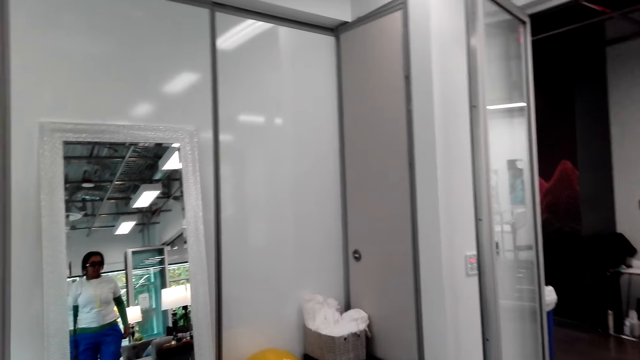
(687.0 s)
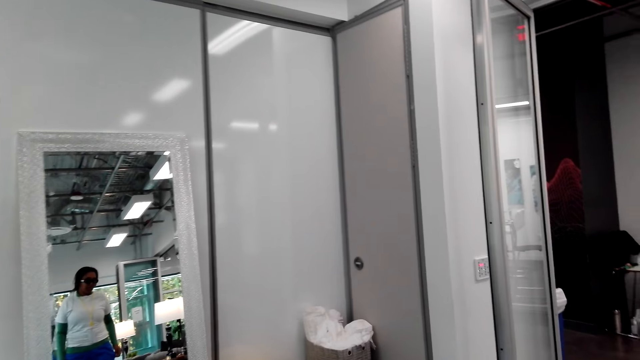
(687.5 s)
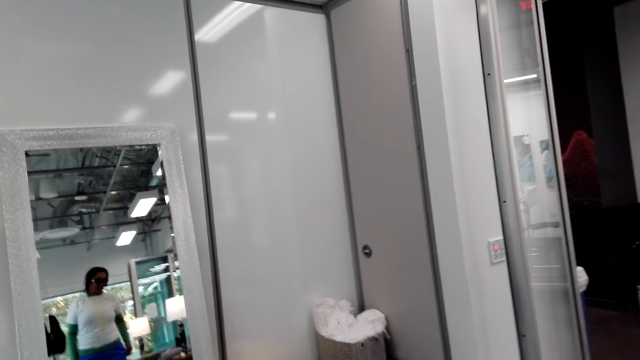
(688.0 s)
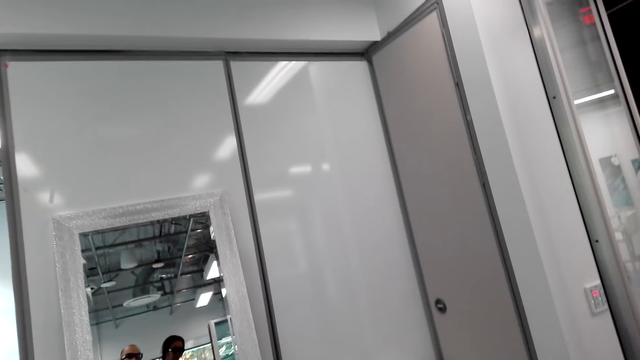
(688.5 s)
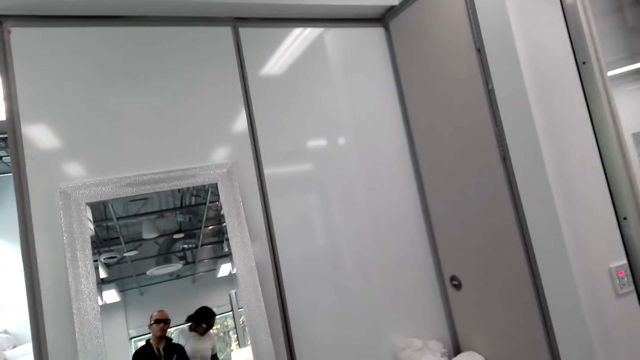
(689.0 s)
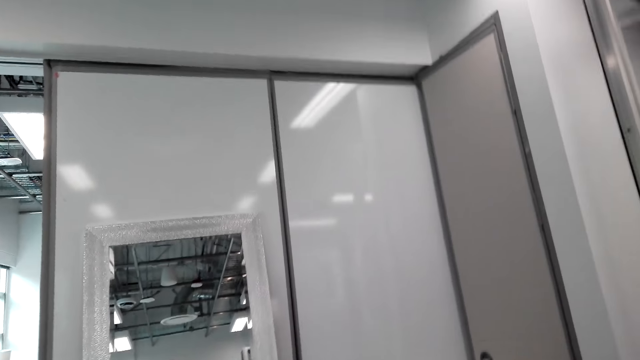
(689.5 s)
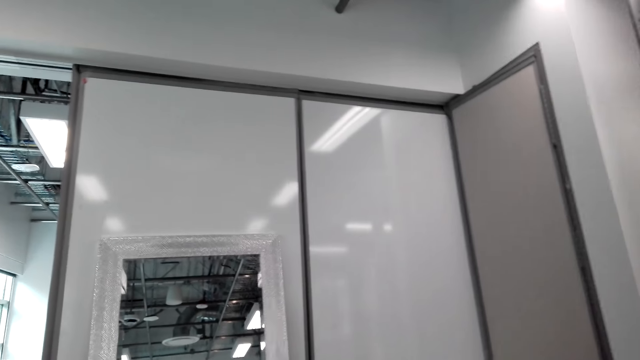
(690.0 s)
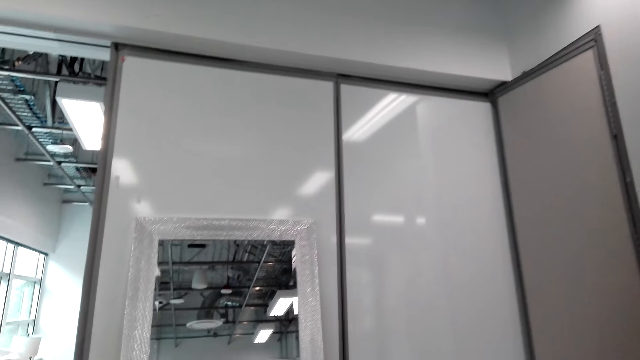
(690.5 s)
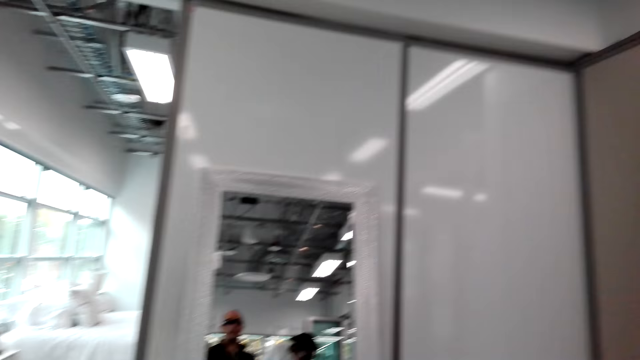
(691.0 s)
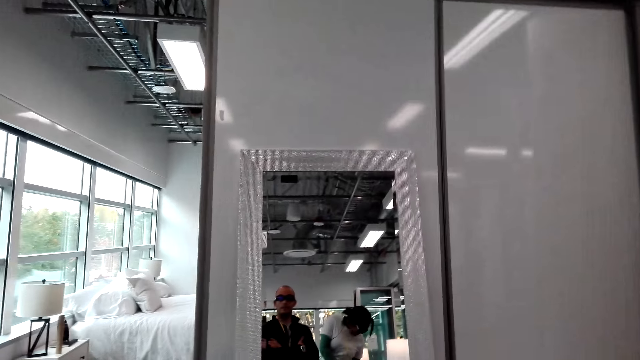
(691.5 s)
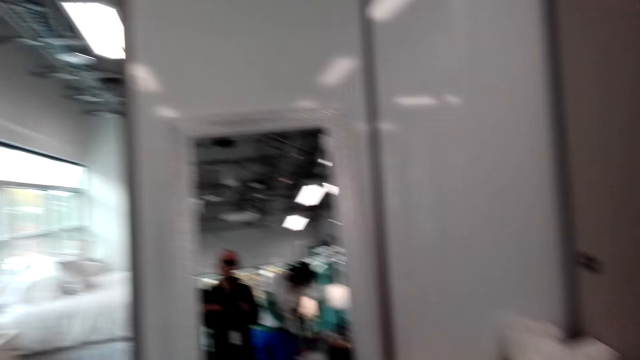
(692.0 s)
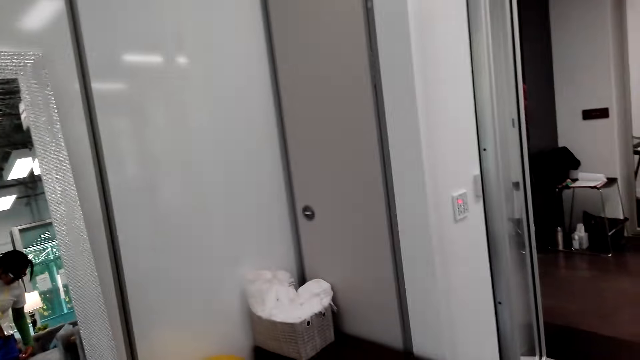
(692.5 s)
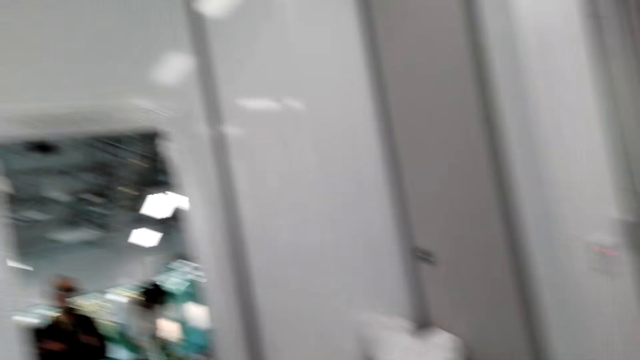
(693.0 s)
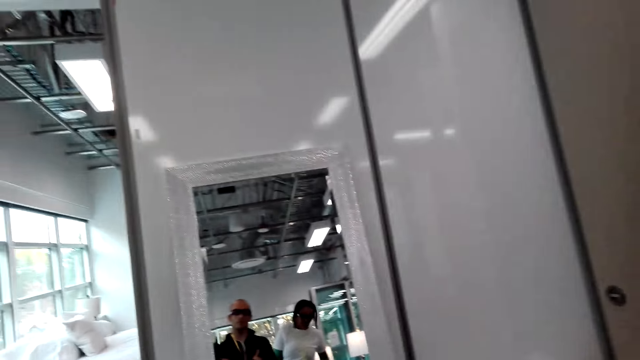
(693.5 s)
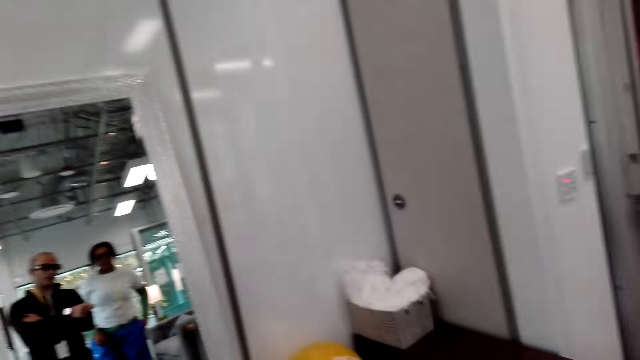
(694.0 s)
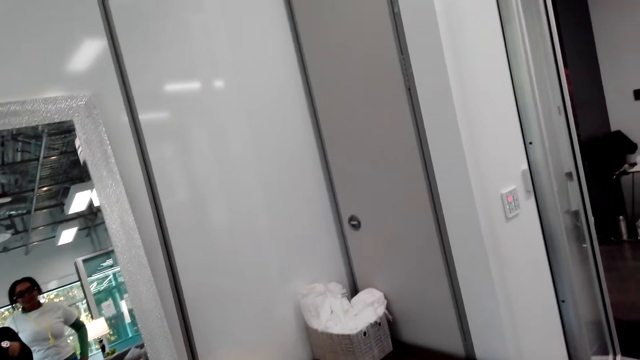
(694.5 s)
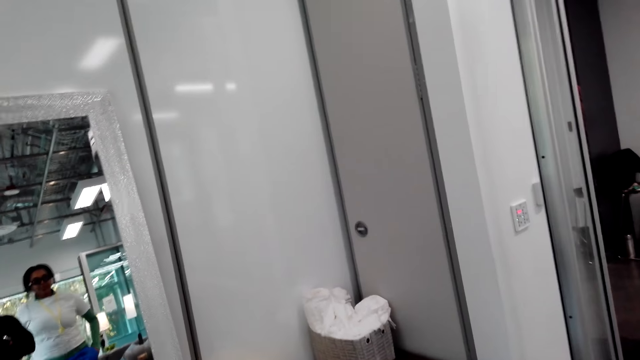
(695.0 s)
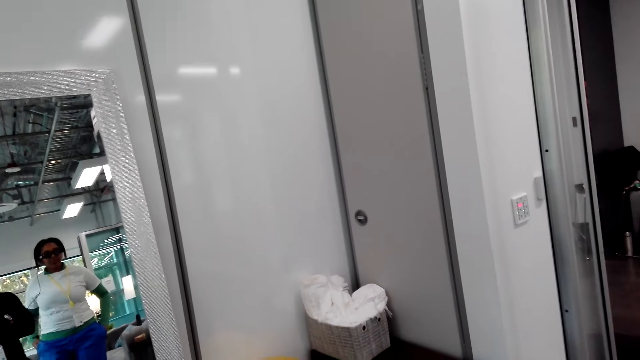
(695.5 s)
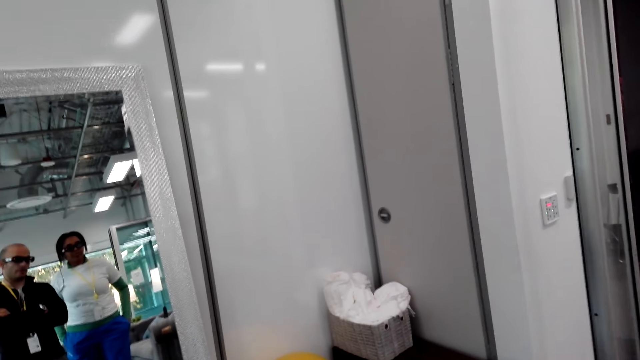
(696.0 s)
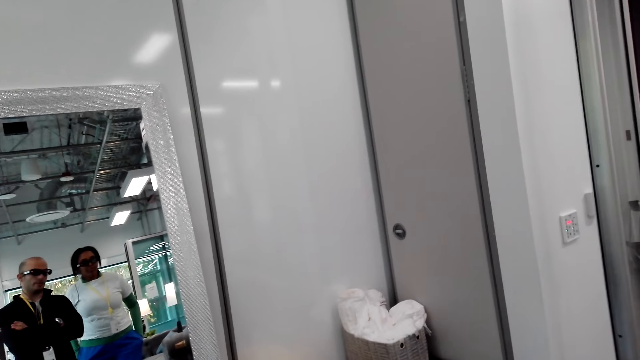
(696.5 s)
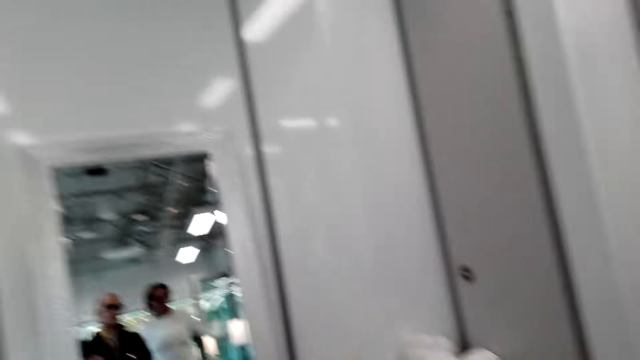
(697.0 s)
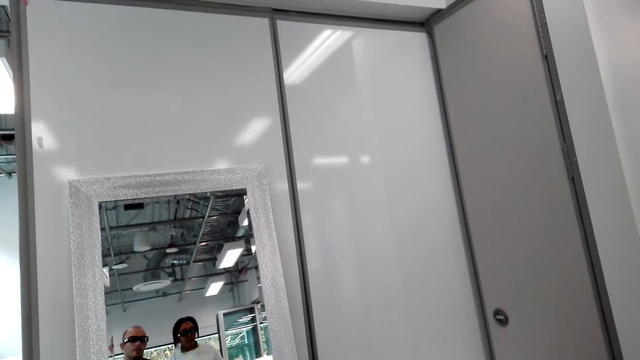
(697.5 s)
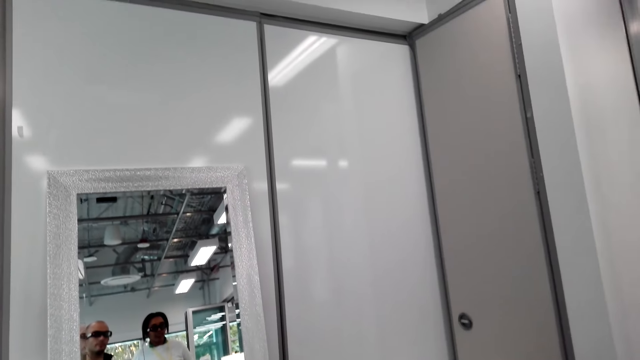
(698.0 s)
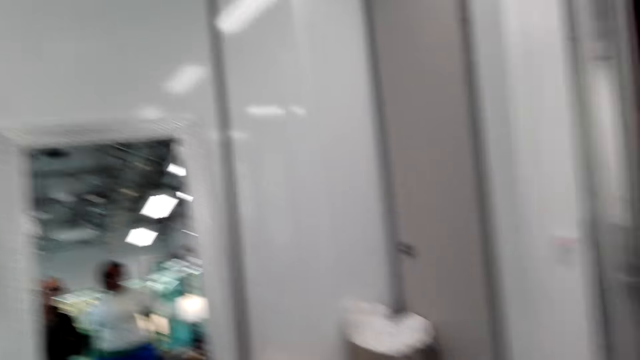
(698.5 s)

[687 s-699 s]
The camera wearer looks at himself in the mirror. The lady looks at herself in the mirror. The camera wearer looks around. They talk with the lady.

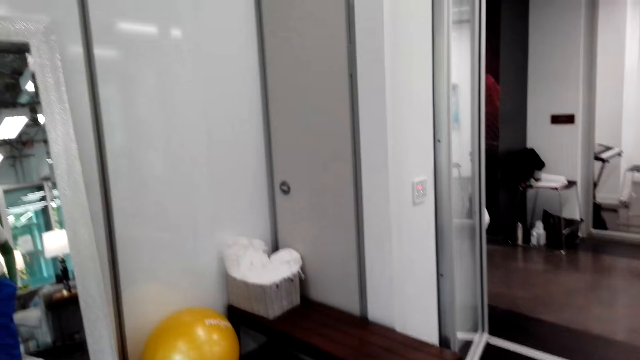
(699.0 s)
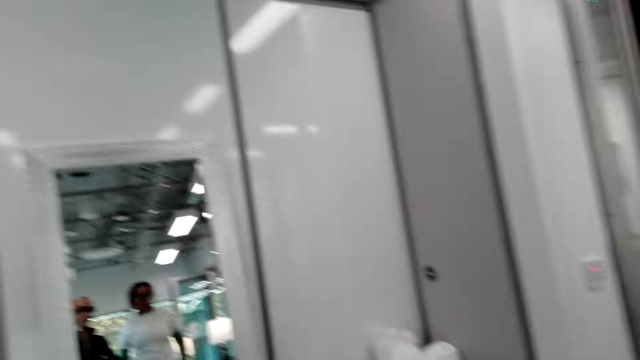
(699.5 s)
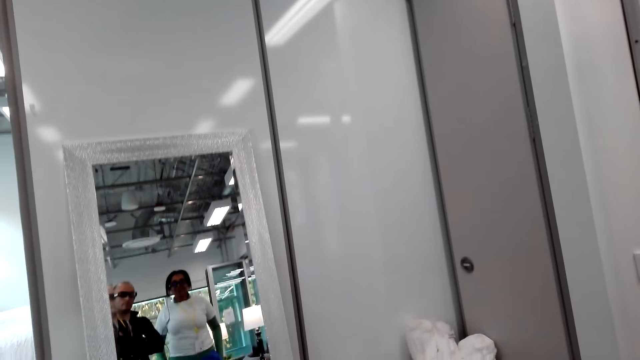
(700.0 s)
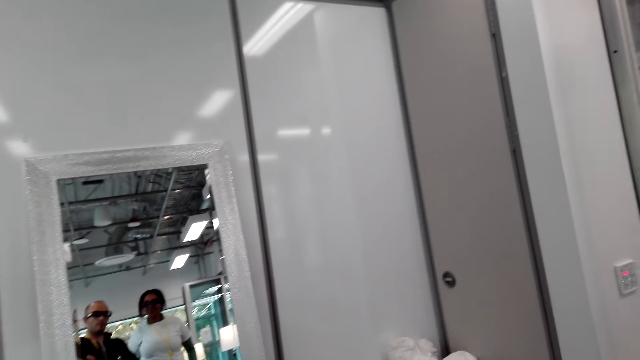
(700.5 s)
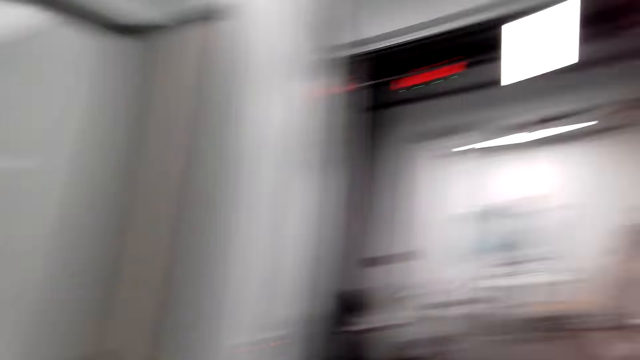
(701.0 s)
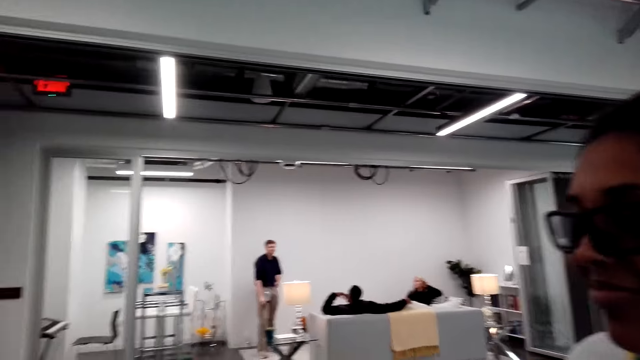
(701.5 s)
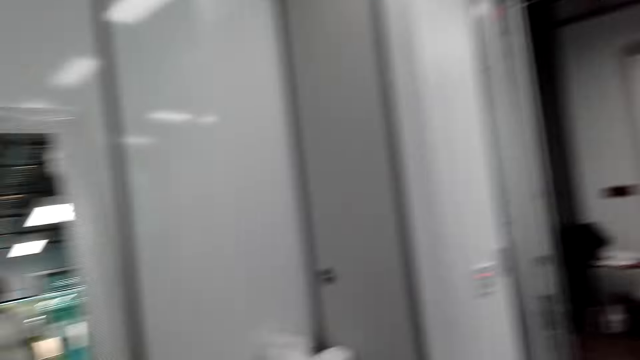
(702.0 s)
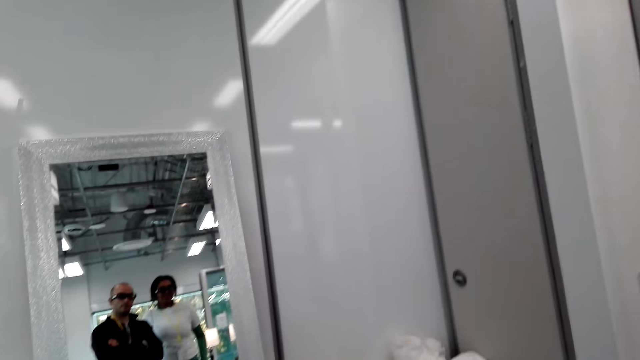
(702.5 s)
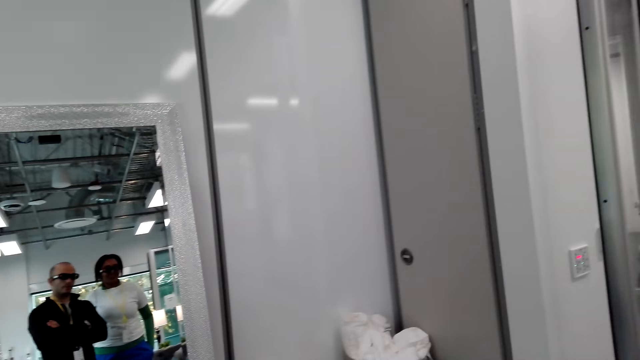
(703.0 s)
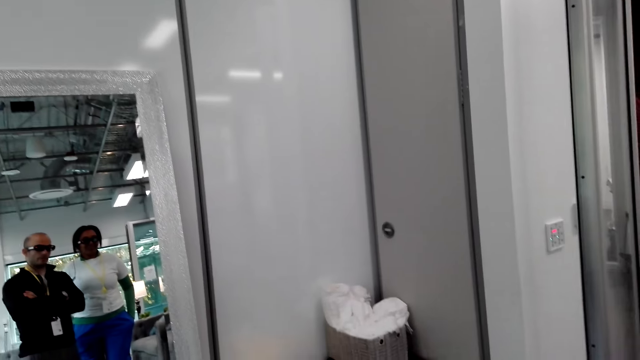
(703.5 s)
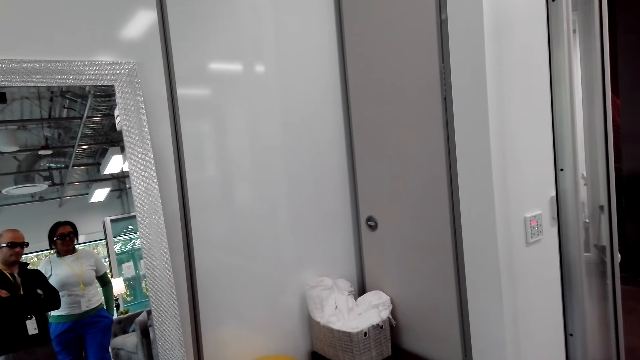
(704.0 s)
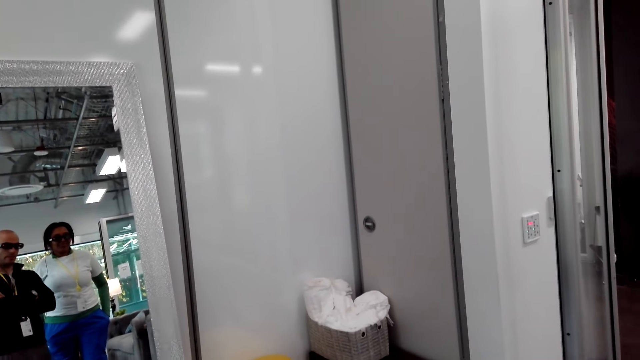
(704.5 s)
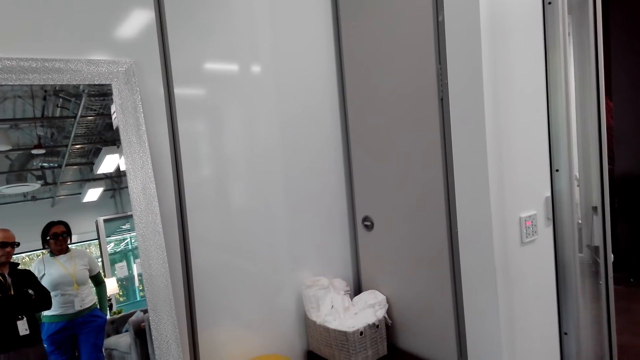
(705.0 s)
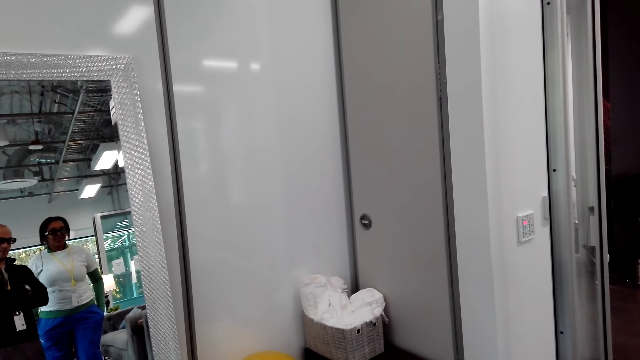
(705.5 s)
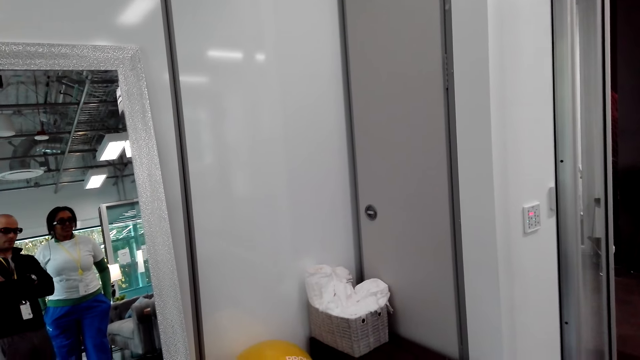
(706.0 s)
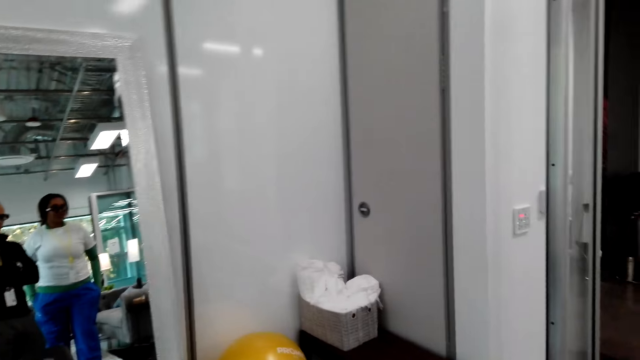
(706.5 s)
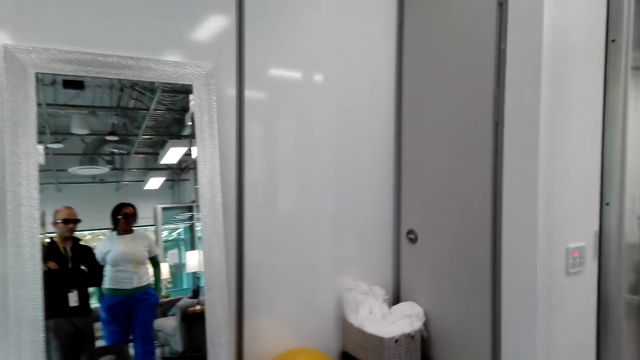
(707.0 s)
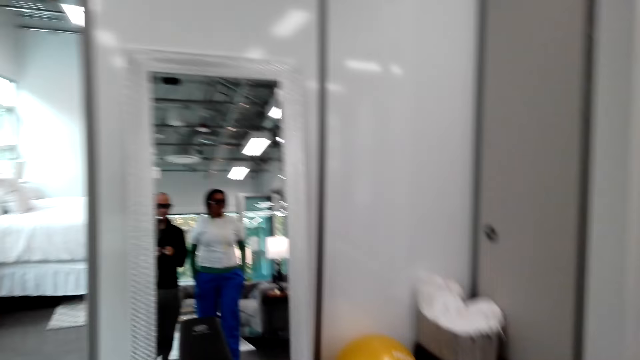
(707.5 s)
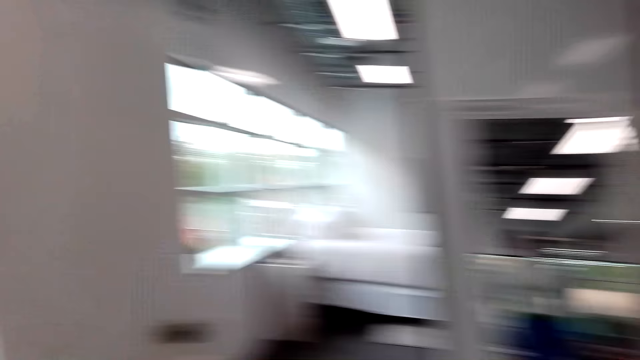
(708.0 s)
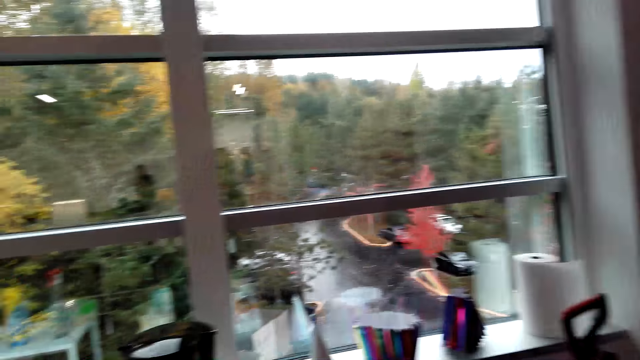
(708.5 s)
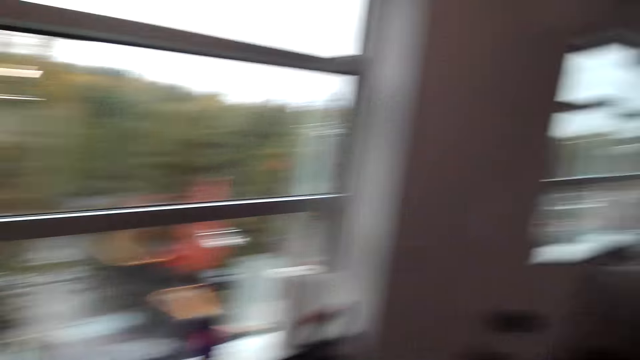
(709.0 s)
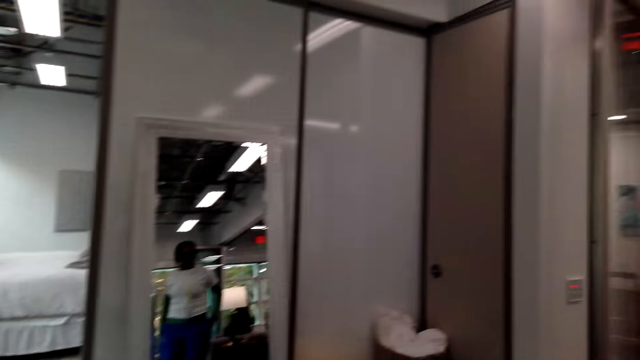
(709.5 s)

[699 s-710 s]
The camera wearer looks around.
